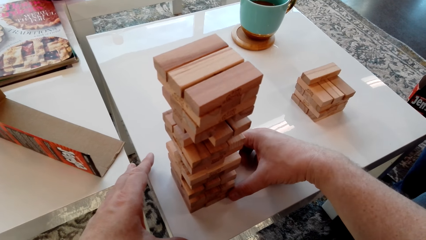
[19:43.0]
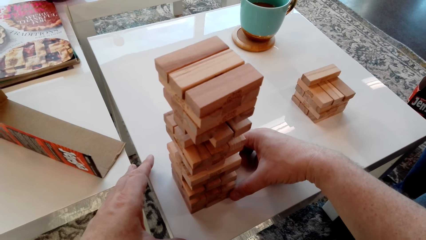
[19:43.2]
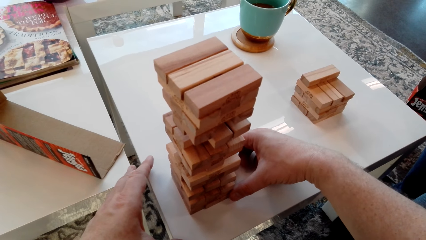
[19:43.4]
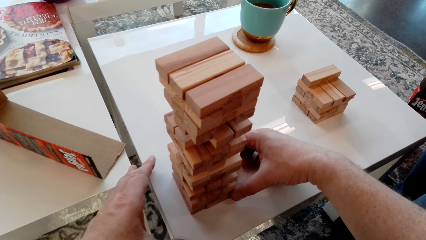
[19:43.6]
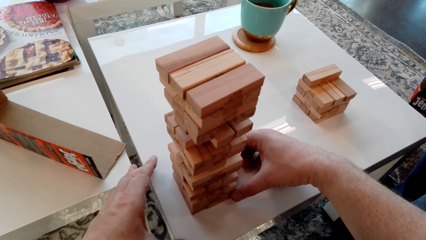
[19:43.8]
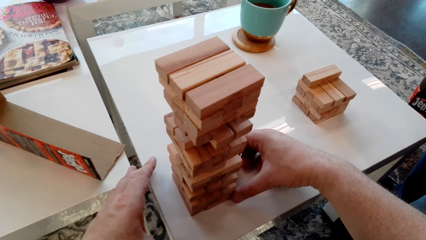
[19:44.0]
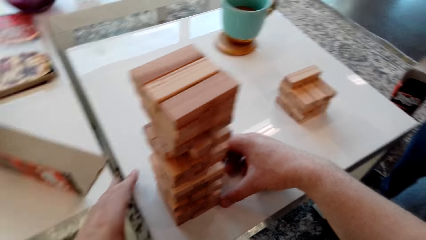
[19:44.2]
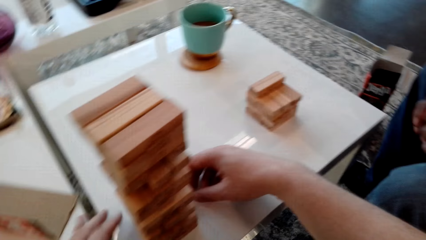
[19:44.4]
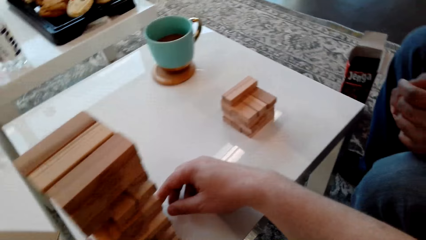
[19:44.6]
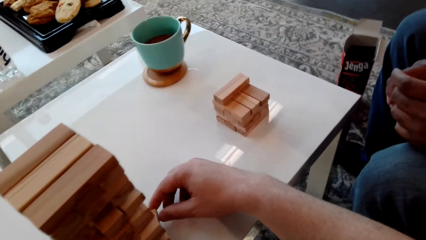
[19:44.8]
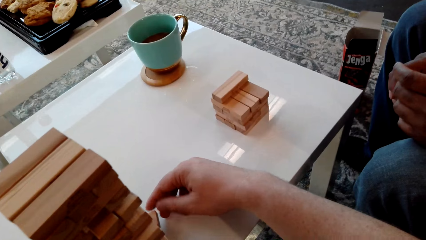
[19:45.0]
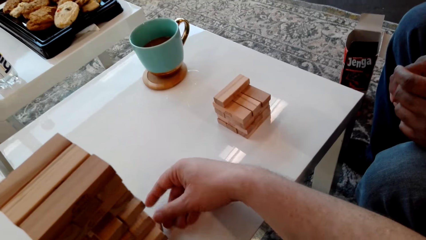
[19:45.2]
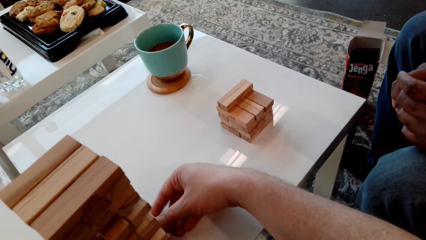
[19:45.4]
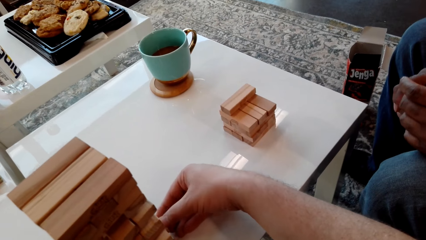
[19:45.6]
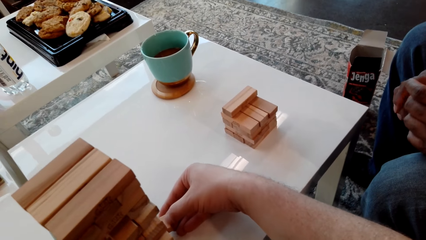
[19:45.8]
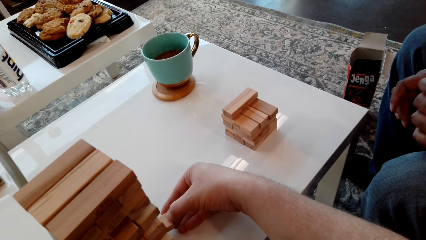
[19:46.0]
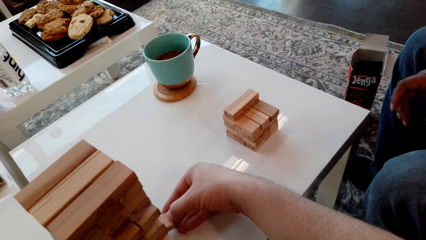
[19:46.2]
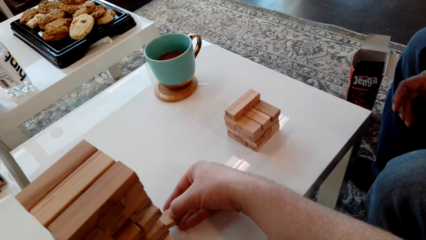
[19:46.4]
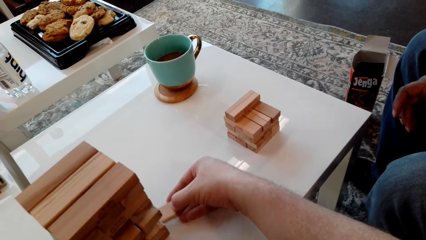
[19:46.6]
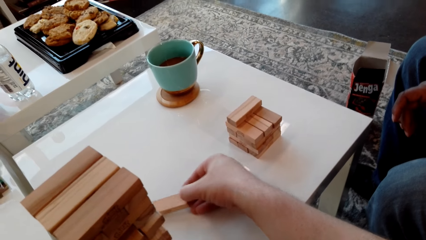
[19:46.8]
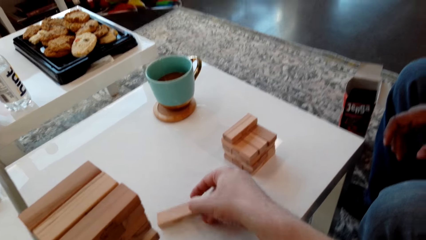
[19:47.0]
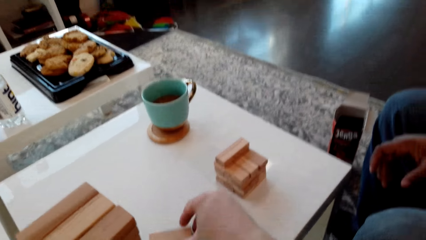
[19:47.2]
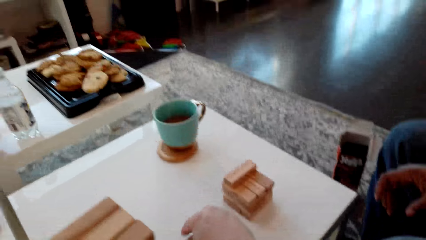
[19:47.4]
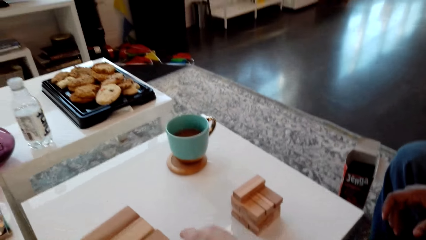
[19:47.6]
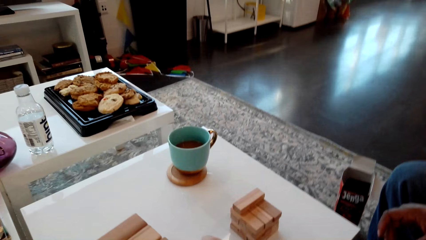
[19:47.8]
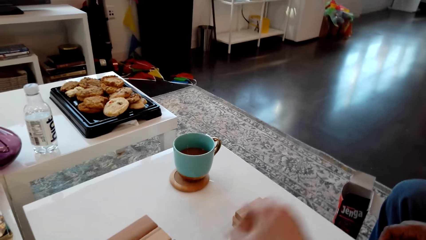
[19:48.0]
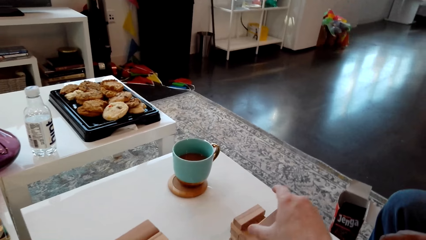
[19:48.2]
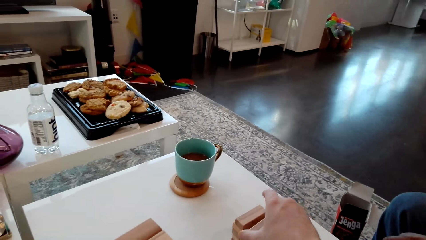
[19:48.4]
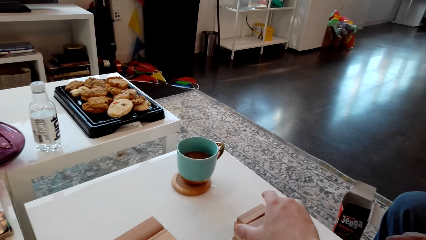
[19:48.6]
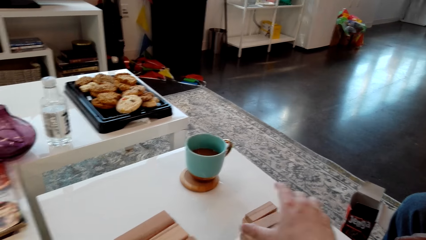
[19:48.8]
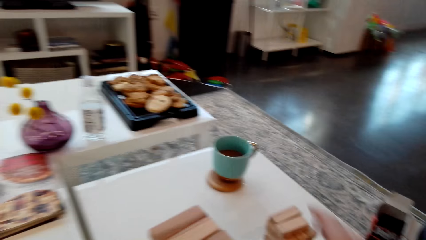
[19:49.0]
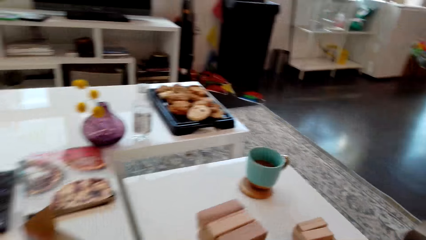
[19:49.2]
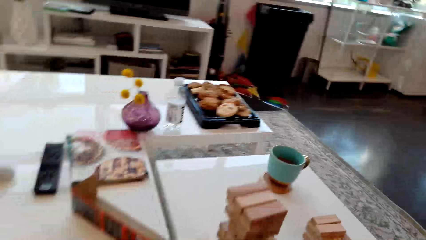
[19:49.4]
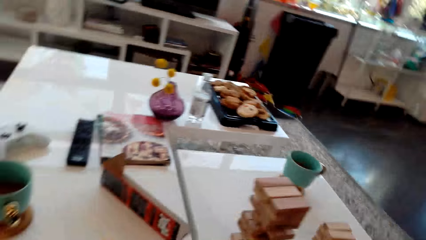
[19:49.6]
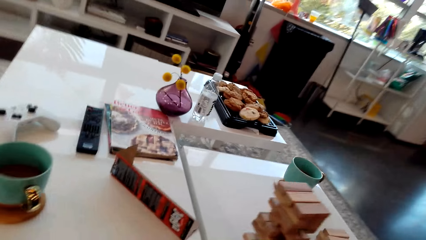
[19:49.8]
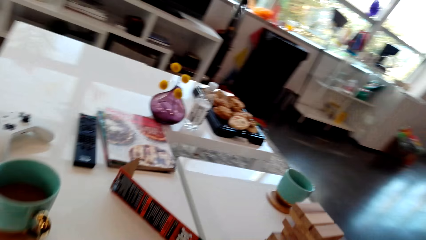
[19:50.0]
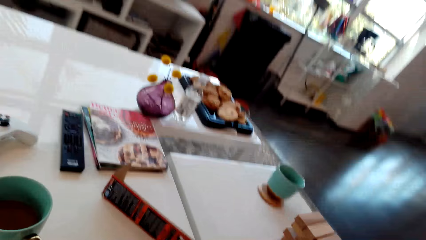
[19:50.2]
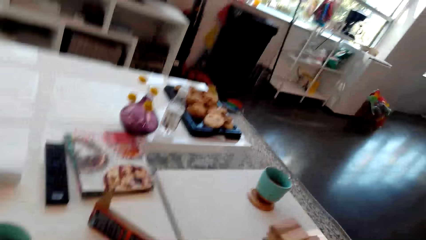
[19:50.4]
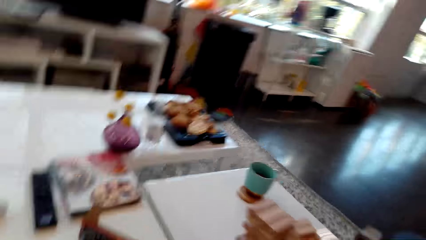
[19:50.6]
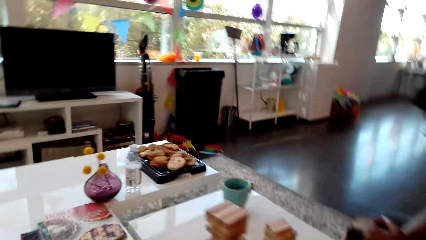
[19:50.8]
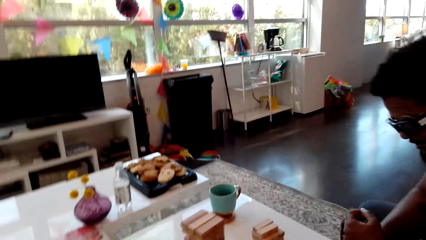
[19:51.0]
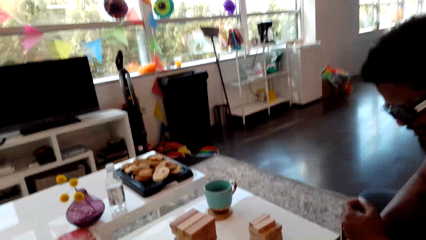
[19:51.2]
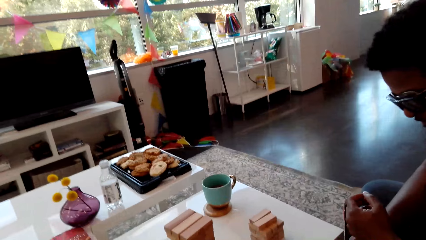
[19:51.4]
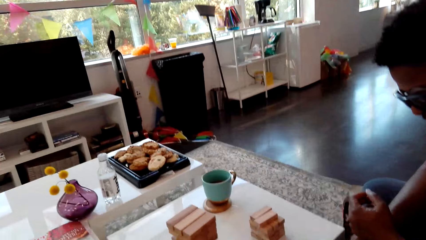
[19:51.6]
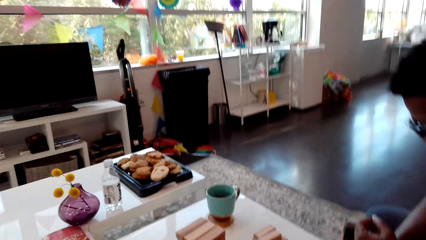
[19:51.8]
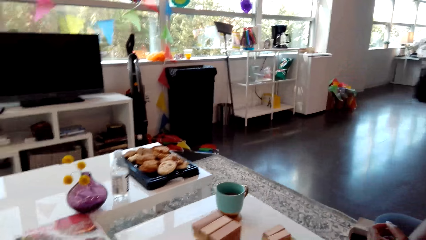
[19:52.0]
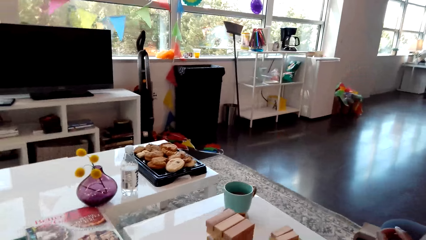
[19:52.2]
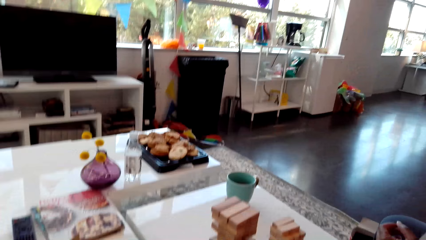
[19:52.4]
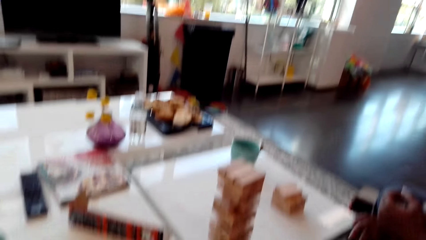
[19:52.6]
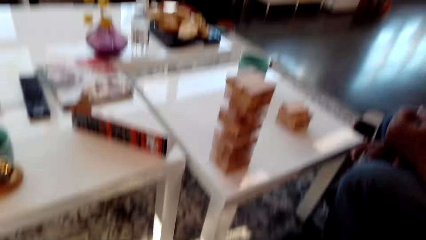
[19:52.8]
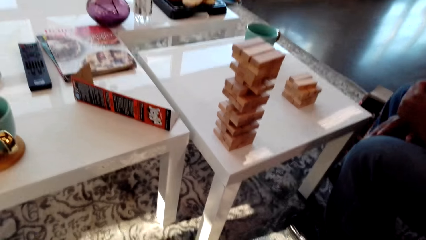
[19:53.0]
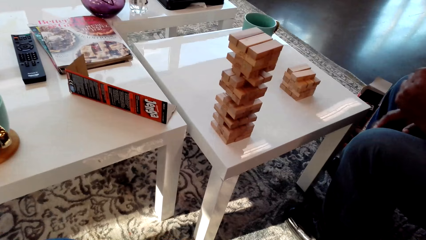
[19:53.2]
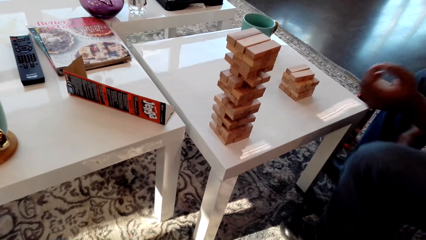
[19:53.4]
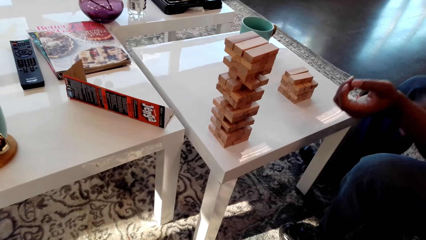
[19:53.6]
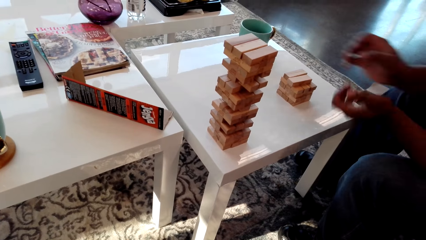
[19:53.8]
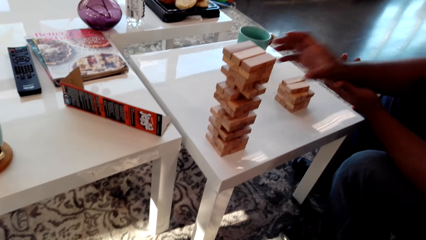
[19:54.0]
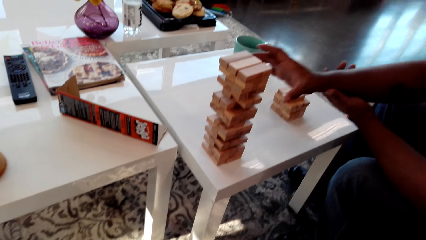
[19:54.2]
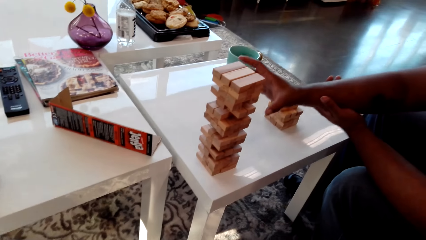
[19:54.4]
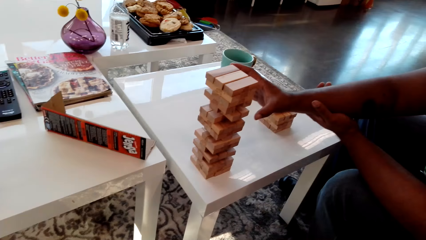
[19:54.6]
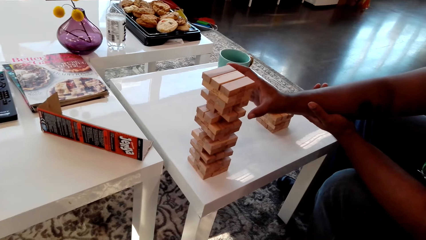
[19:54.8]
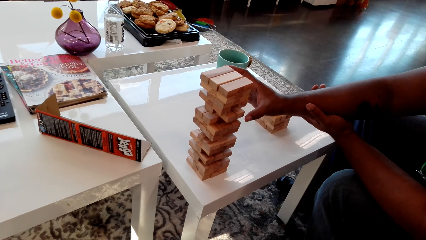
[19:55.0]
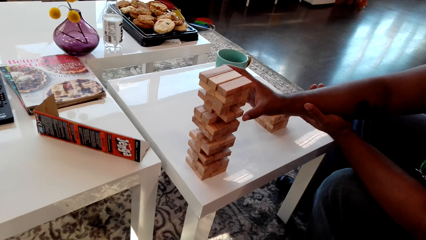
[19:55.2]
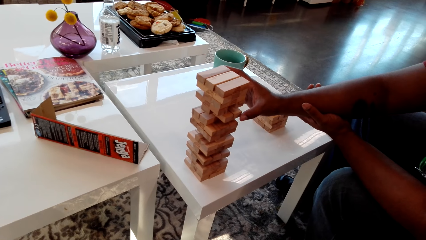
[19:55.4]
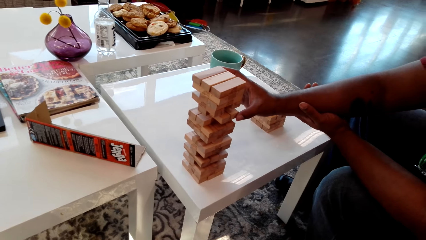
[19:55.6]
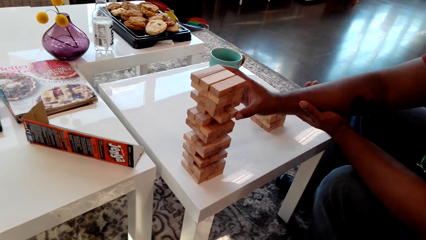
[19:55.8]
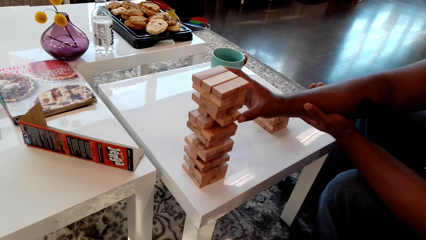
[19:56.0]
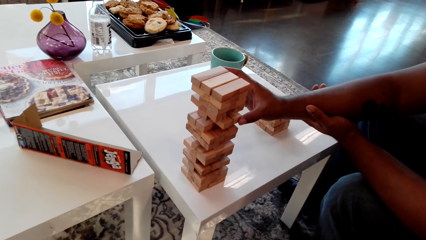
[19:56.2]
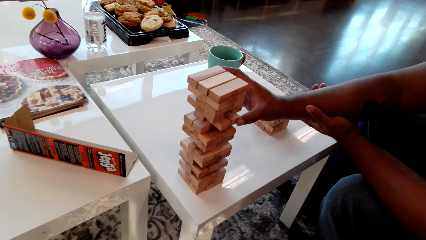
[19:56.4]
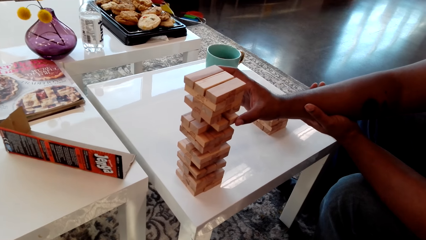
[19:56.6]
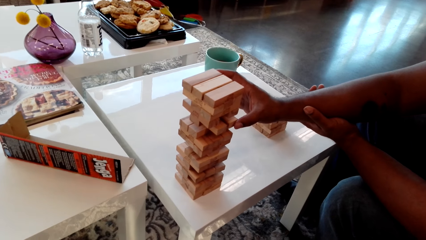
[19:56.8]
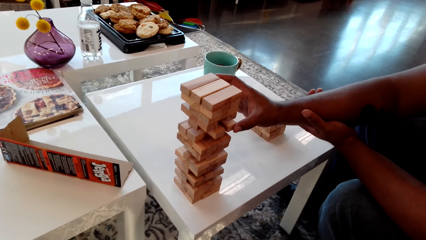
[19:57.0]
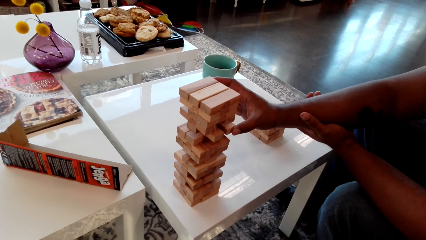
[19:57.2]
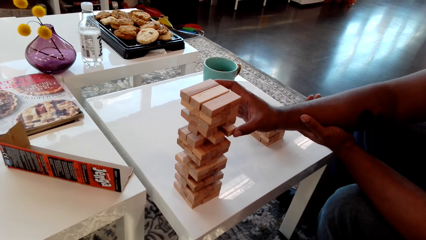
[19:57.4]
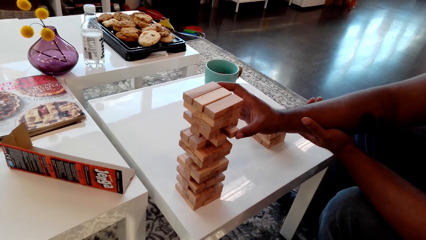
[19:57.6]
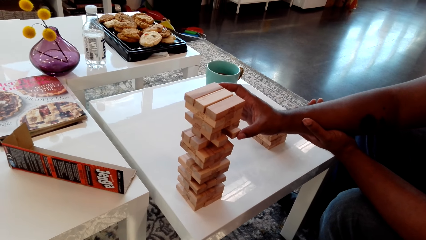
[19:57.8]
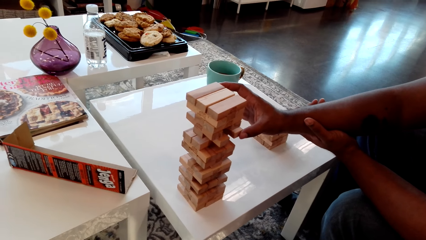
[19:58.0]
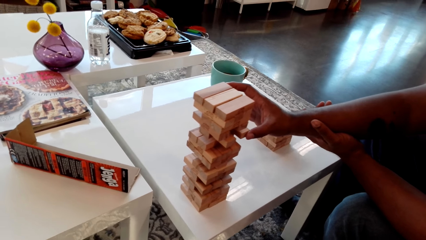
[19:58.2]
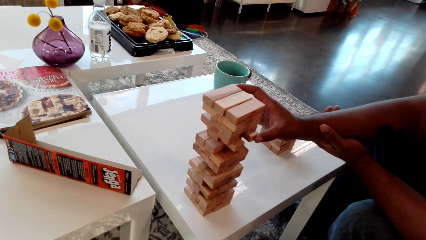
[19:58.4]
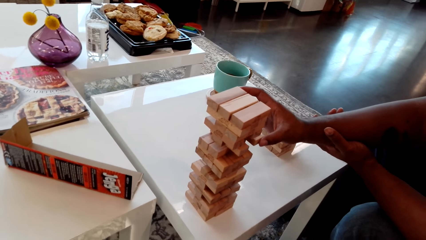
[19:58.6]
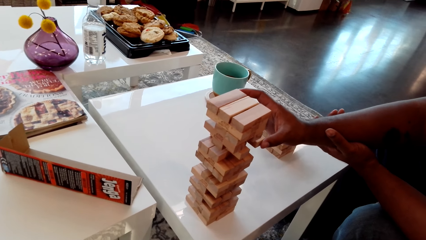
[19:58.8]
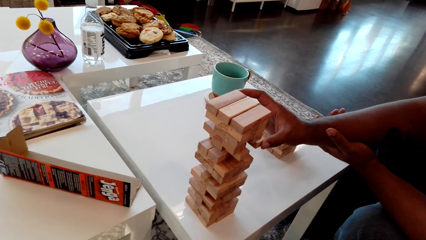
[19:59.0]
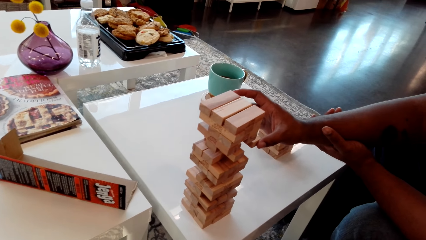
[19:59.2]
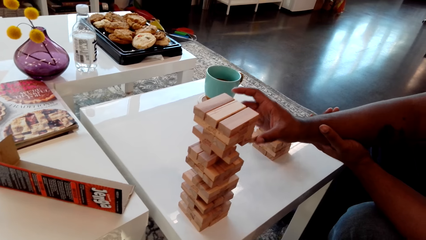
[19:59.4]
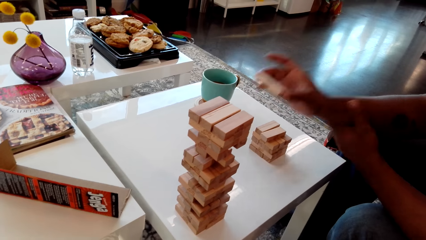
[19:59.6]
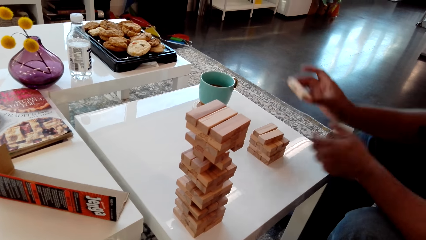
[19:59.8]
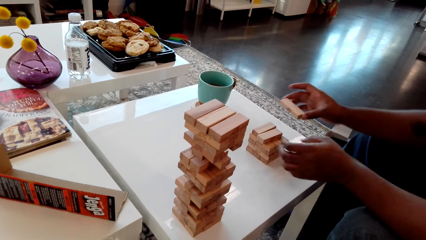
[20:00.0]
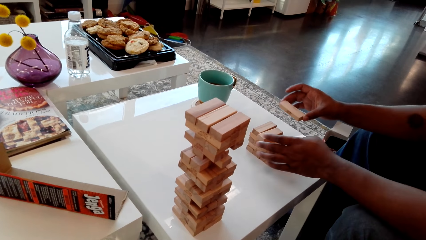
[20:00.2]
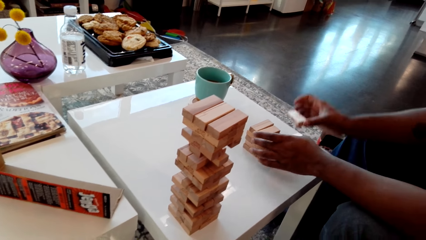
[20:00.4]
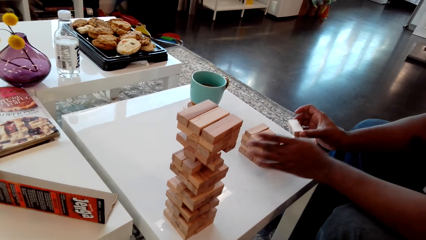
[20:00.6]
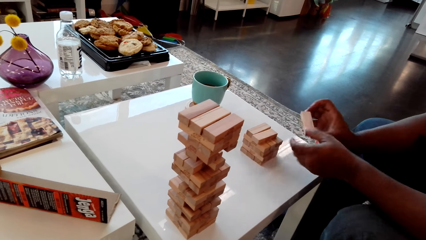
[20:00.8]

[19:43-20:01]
The camera wearer puts the giant tumbling block aside on the table. They interact with a man. The man removes the giant tumbling block from the tower.
